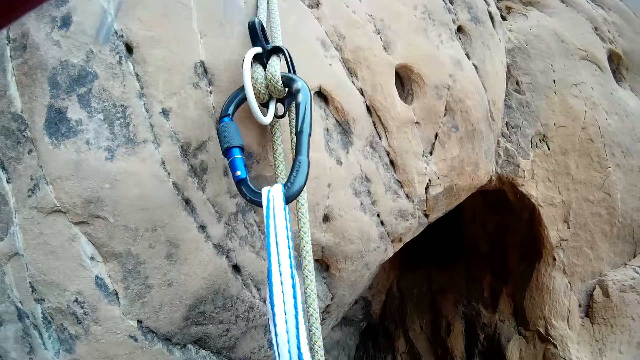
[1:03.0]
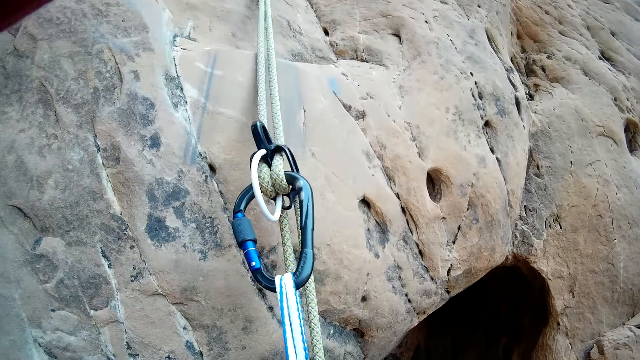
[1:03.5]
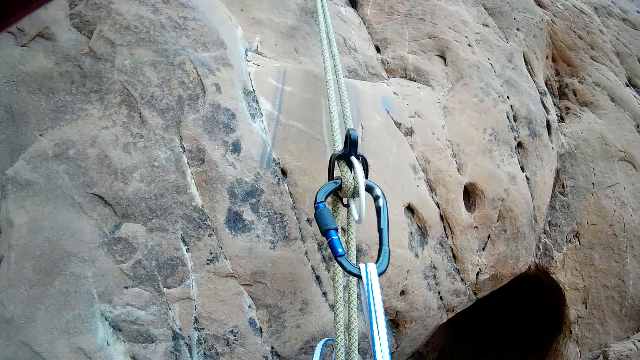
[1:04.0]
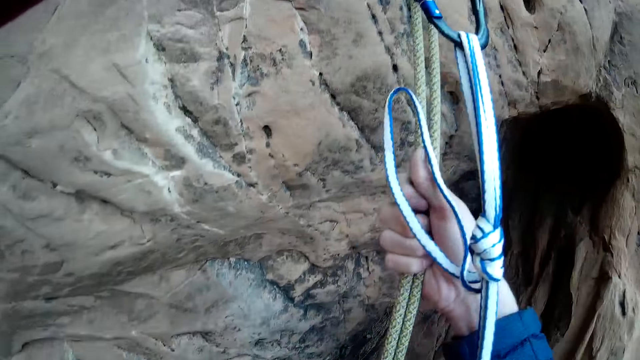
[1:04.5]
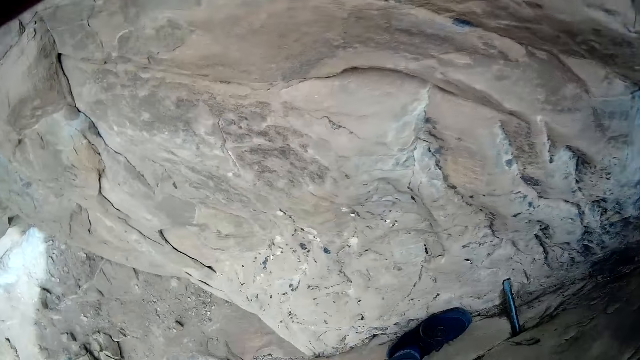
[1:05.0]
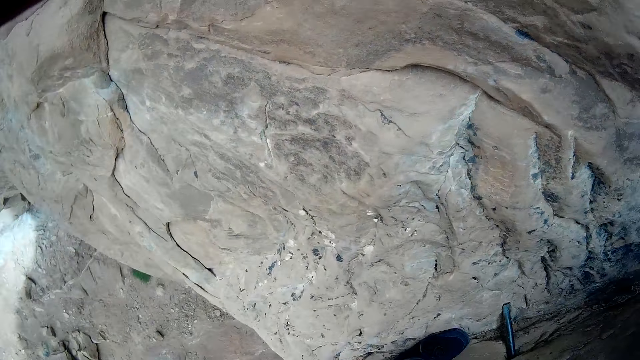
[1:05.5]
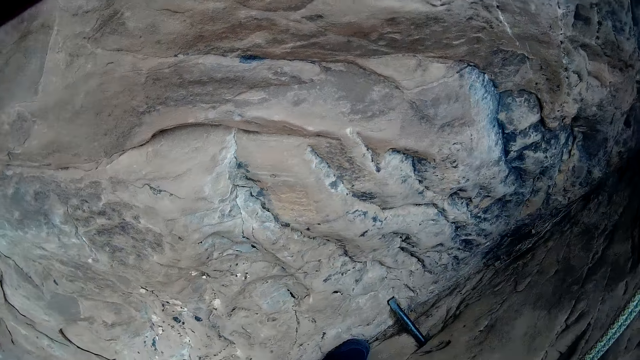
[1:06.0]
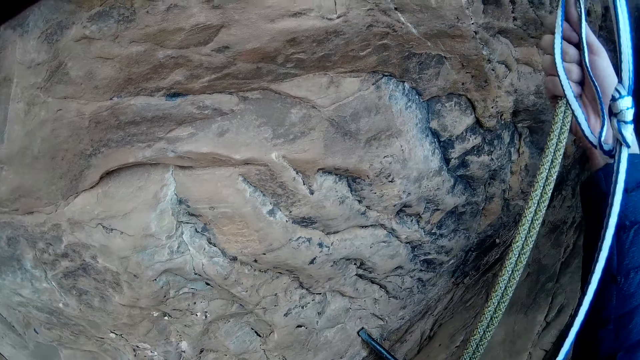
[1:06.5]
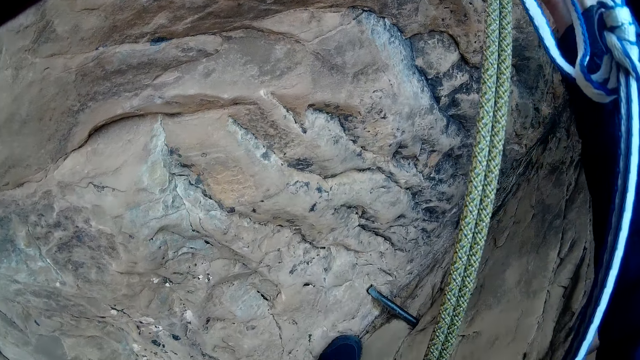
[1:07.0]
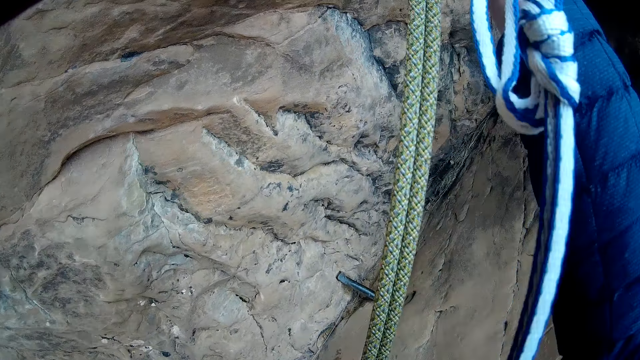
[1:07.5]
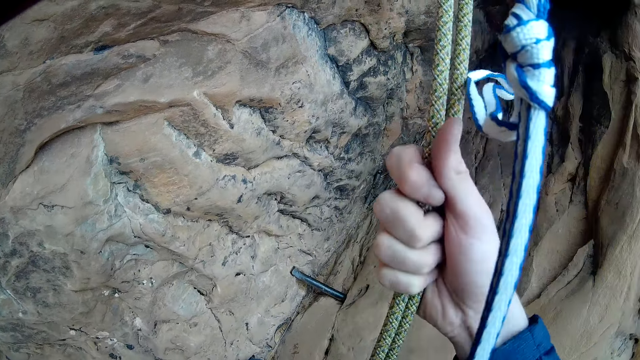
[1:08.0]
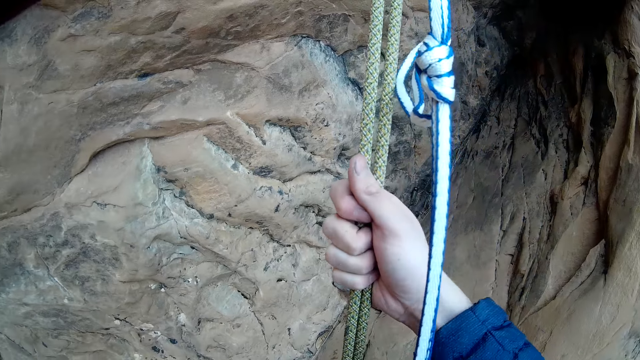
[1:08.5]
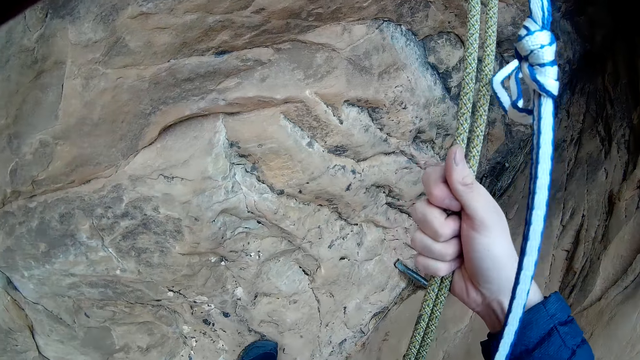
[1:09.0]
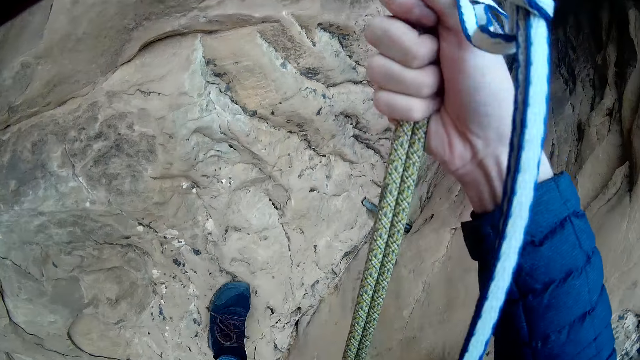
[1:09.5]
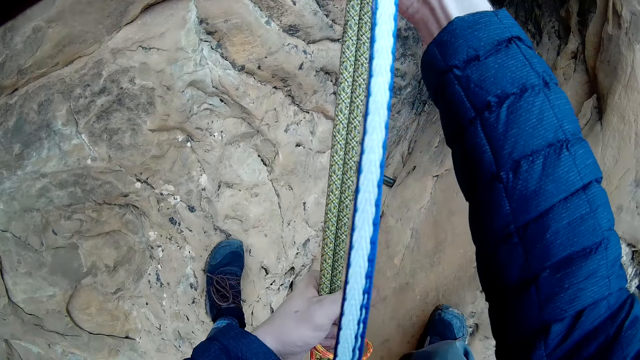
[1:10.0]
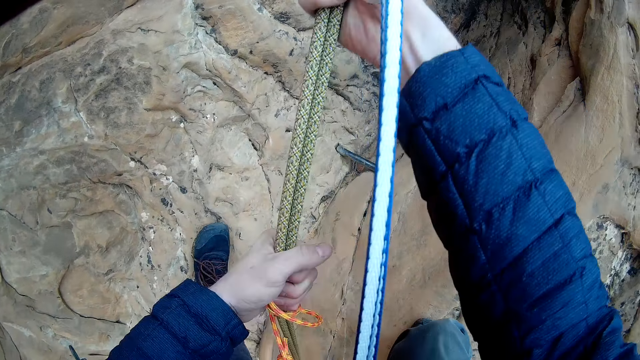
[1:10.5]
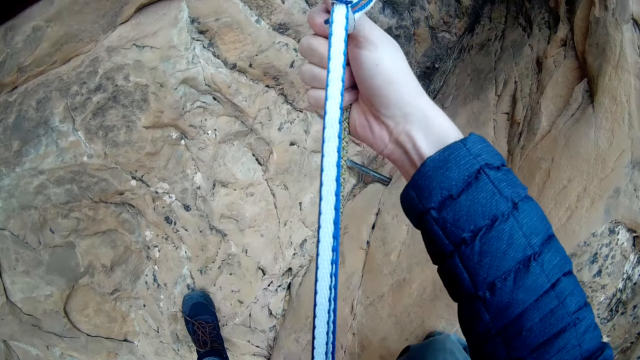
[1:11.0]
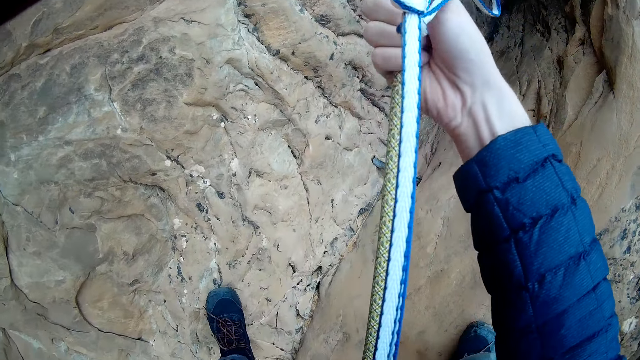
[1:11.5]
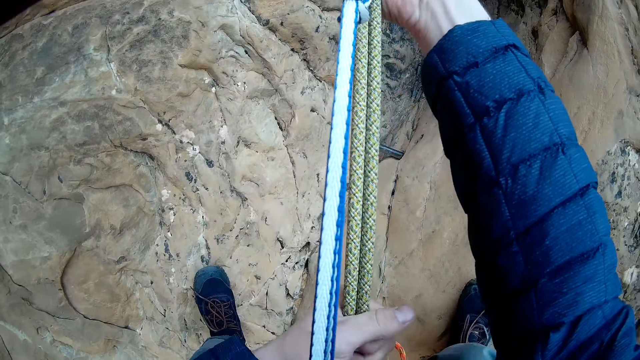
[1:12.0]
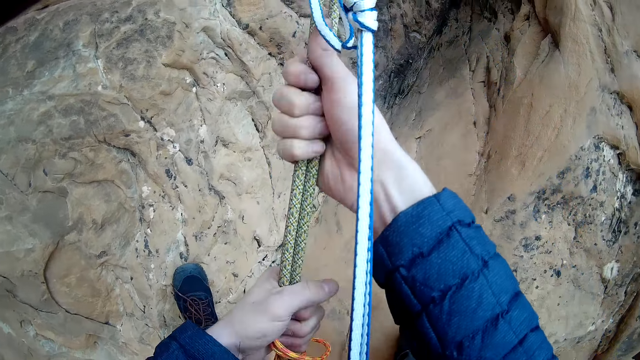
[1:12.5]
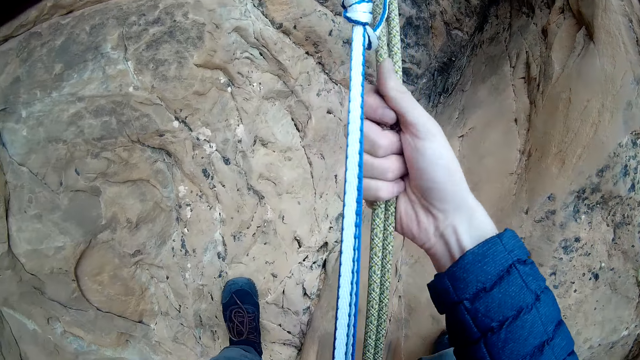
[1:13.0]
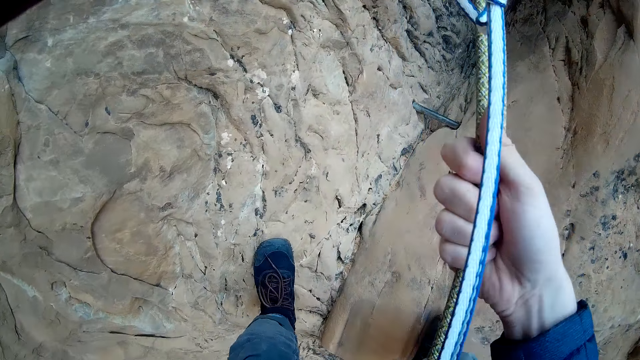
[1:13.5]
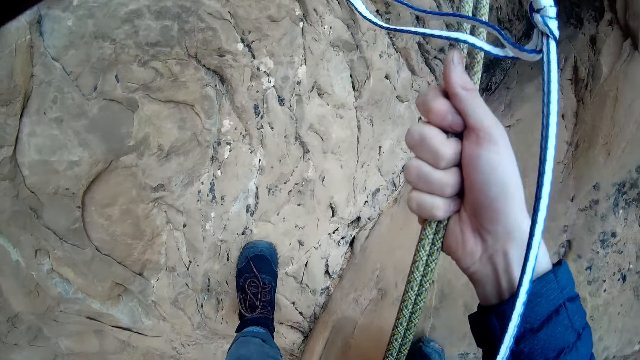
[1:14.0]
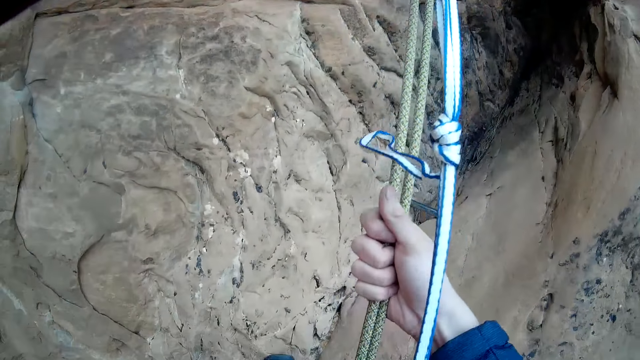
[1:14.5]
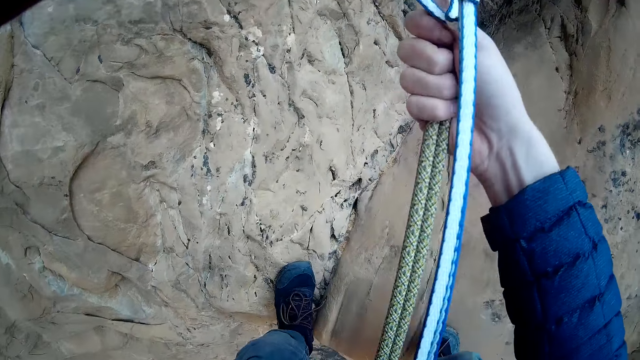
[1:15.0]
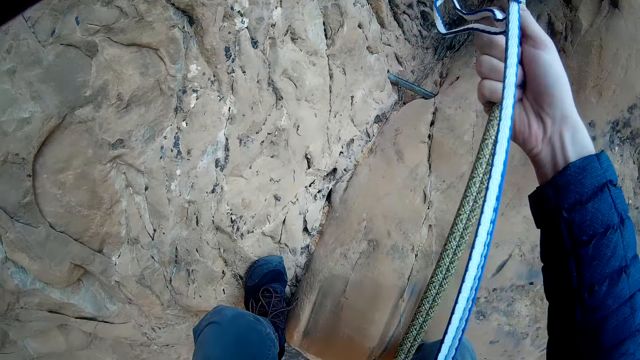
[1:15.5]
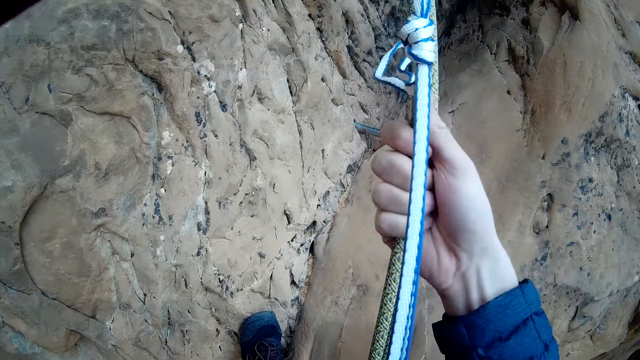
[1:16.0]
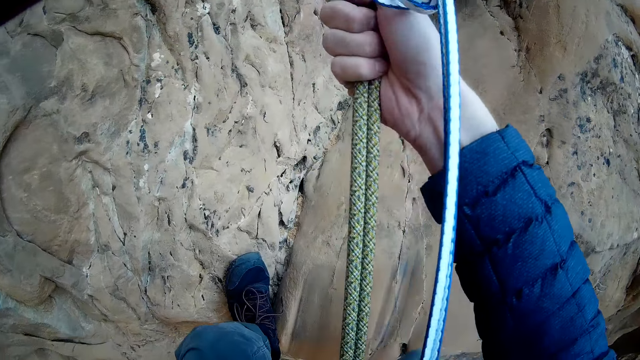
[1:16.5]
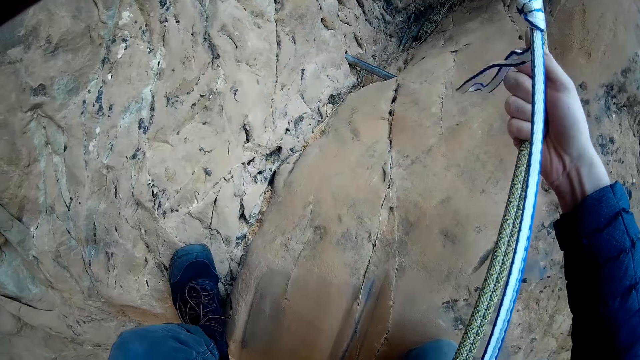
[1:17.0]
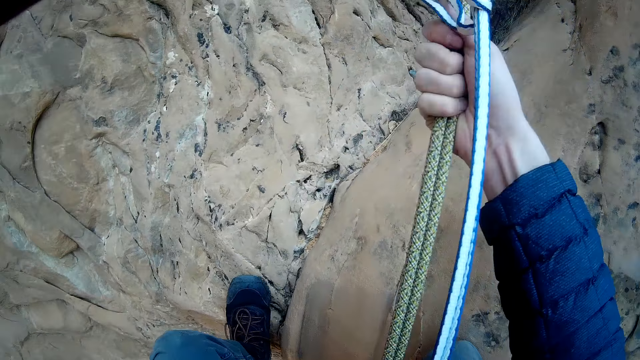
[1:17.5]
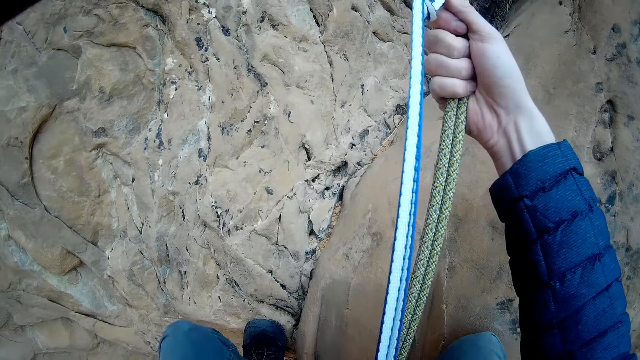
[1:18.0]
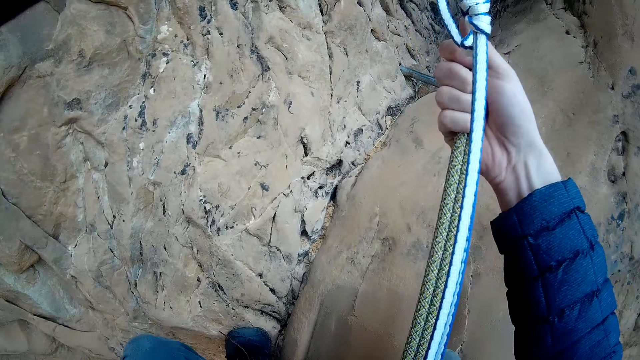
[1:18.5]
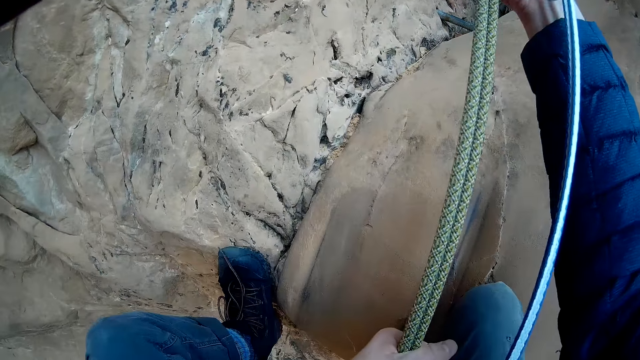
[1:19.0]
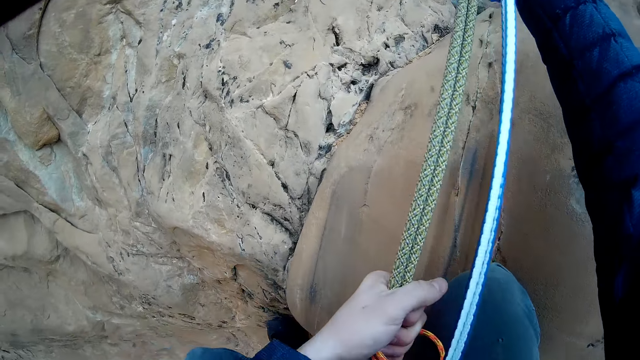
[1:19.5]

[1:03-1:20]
The camera wearer looks down. They climb down the rock.

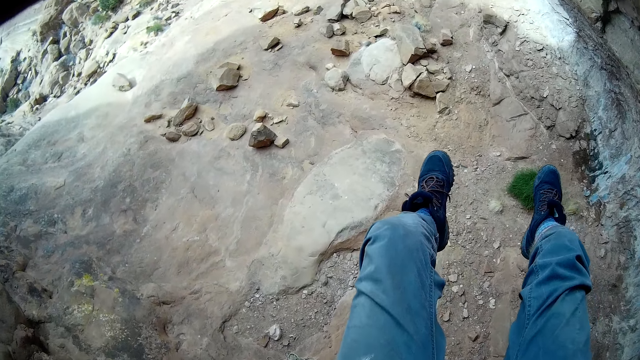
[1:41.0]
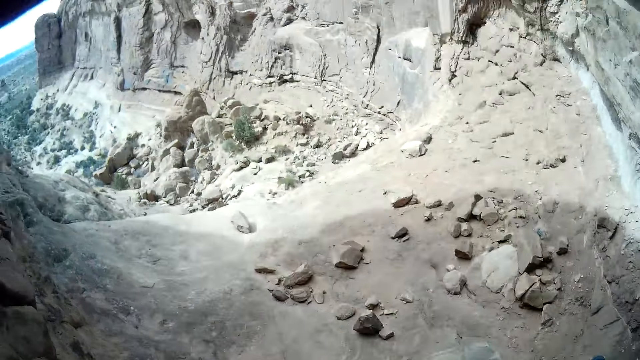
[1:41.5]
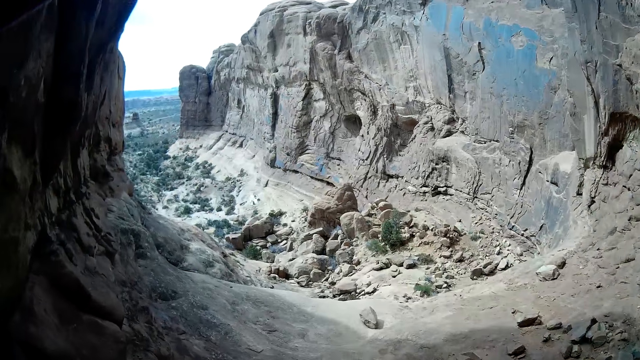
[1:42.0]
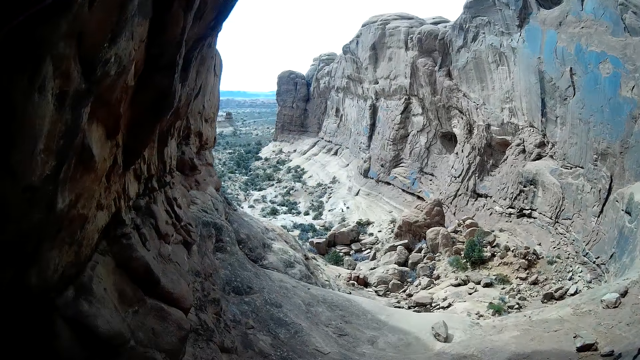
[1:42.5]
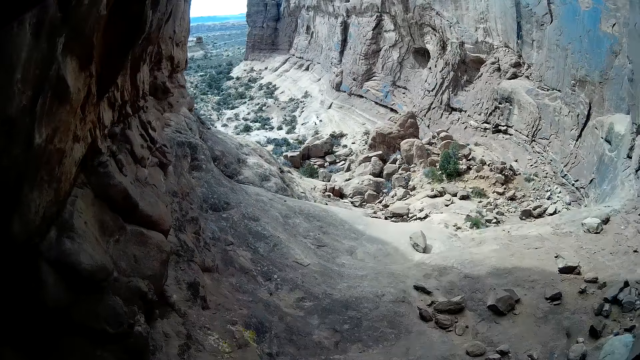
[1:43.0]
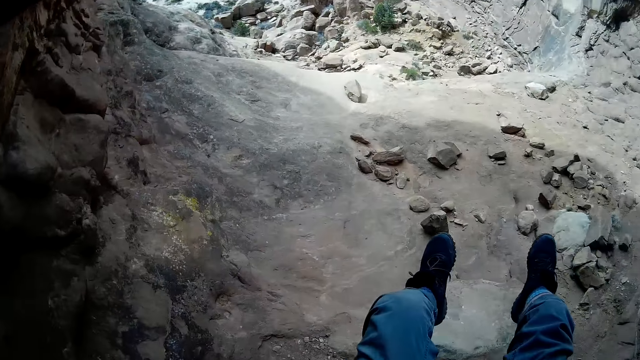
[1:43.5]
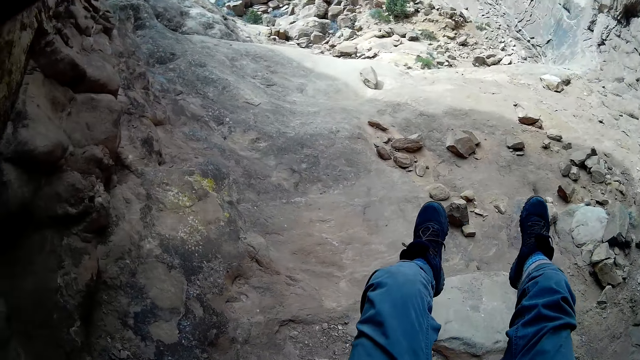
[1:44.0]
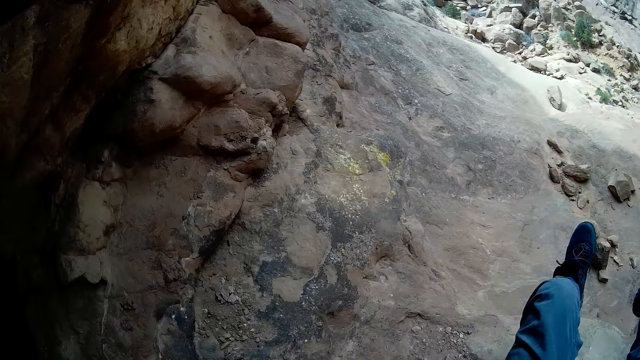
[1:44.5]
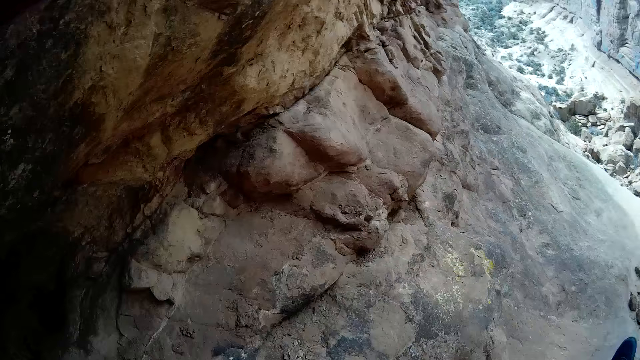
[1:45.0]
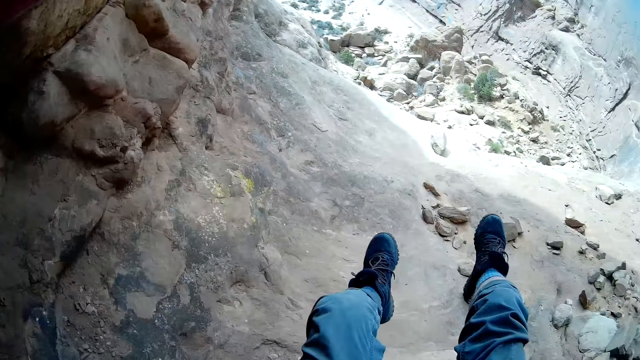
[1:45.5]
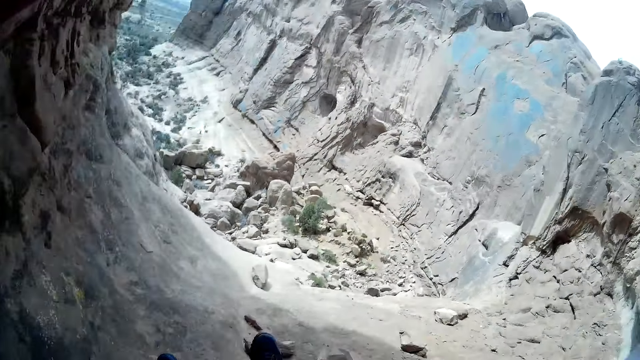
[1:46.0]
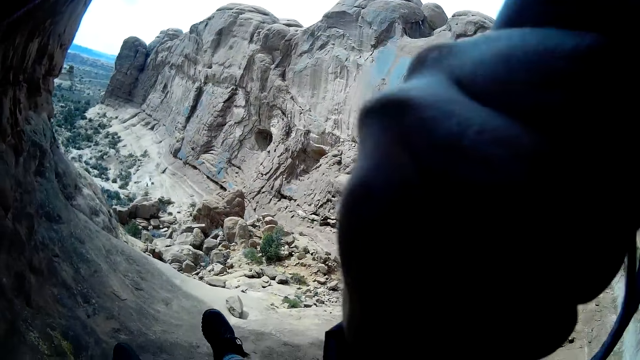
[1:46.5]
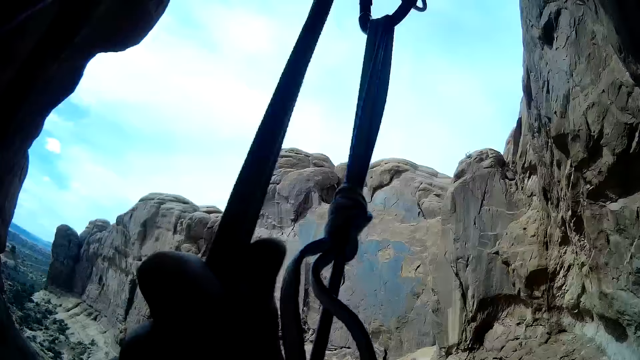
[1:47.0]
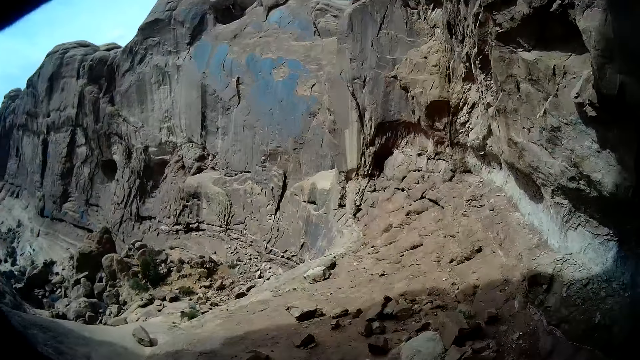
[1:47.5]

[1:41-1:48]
The camera wearer looks around.
